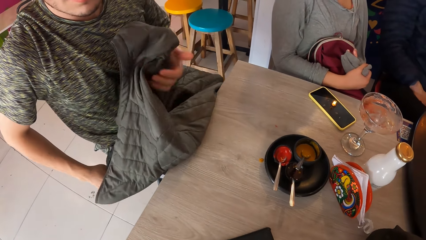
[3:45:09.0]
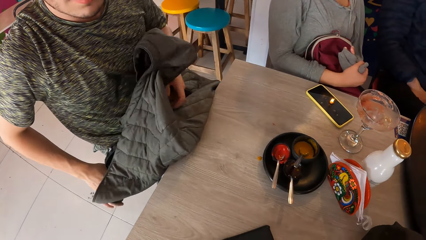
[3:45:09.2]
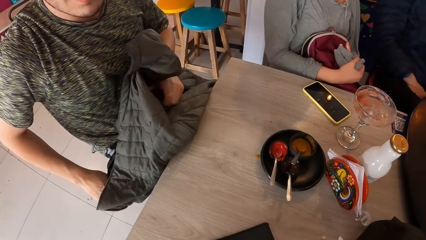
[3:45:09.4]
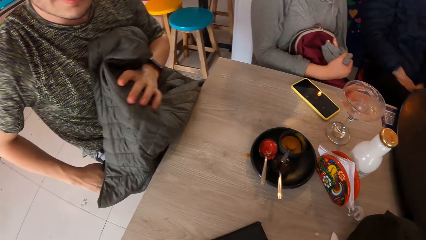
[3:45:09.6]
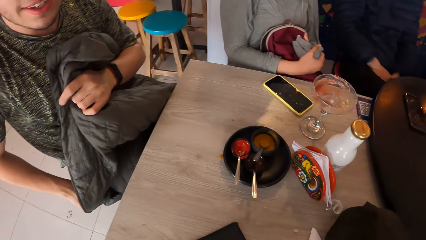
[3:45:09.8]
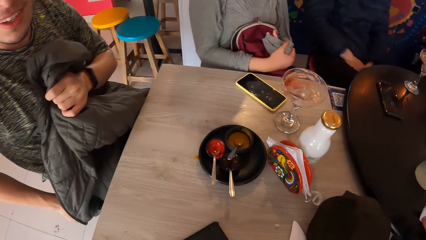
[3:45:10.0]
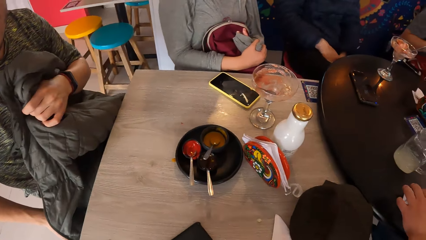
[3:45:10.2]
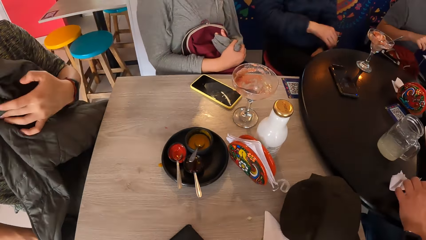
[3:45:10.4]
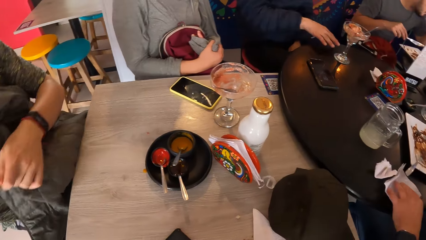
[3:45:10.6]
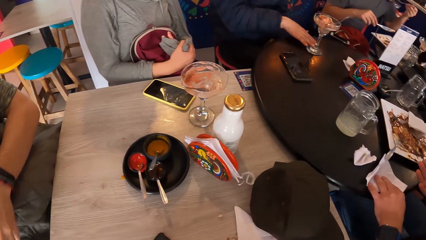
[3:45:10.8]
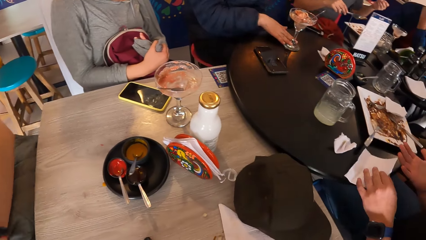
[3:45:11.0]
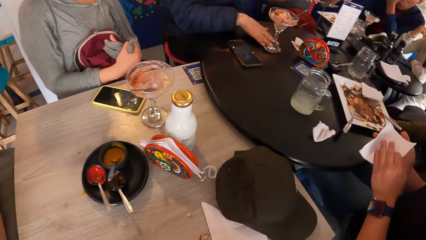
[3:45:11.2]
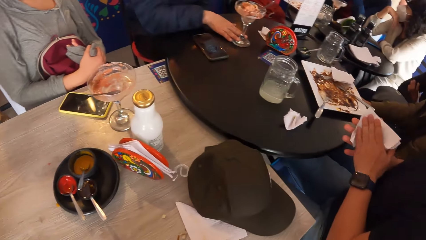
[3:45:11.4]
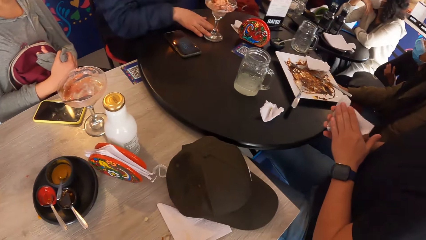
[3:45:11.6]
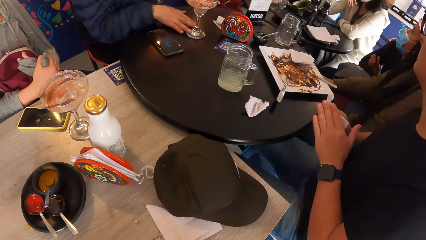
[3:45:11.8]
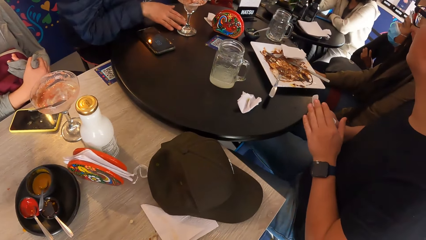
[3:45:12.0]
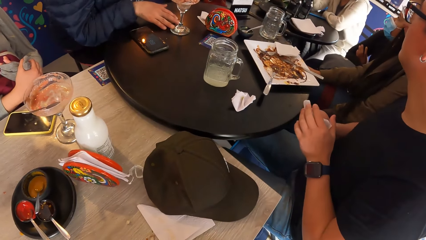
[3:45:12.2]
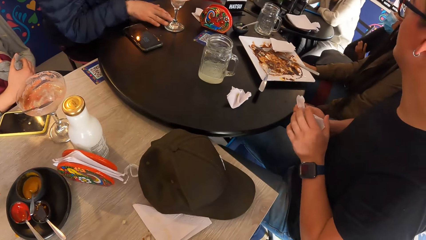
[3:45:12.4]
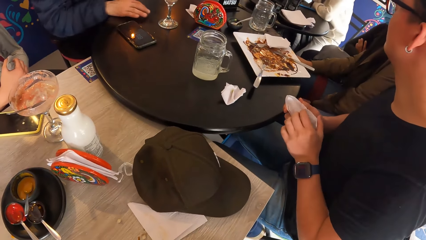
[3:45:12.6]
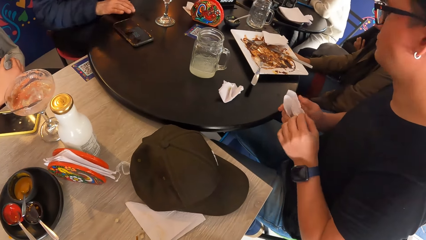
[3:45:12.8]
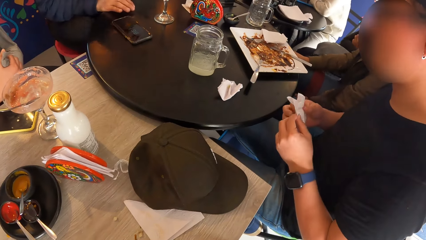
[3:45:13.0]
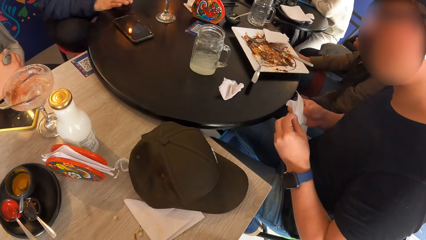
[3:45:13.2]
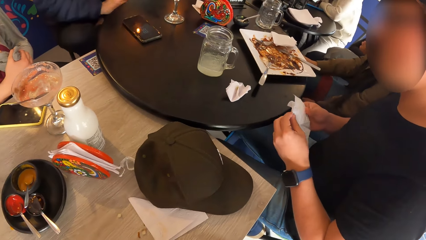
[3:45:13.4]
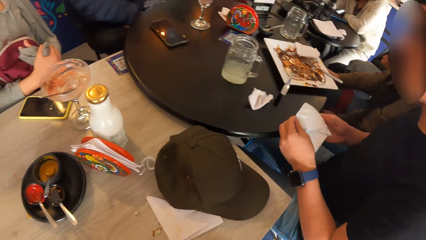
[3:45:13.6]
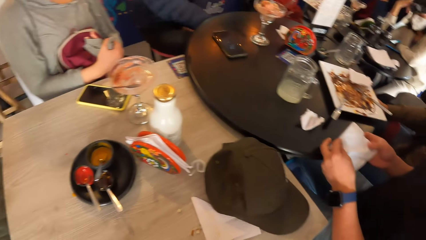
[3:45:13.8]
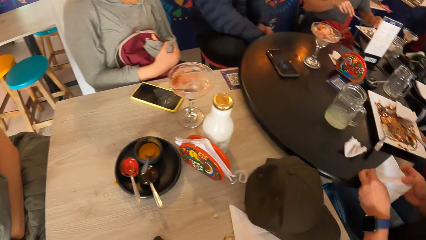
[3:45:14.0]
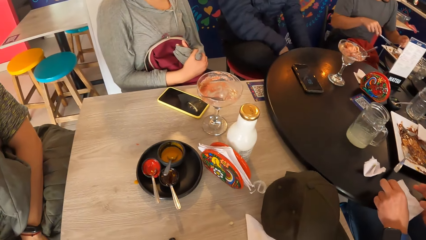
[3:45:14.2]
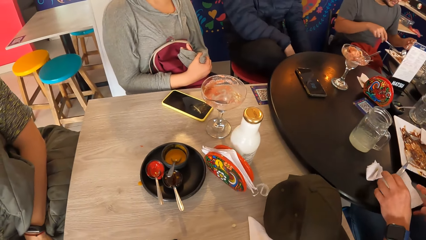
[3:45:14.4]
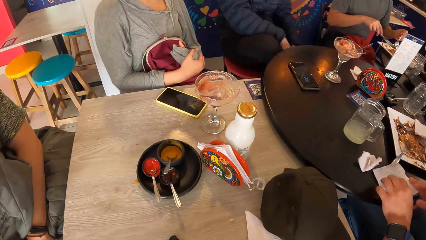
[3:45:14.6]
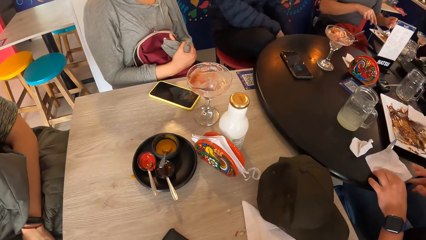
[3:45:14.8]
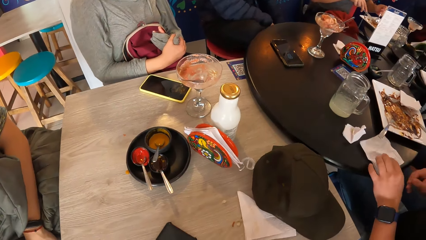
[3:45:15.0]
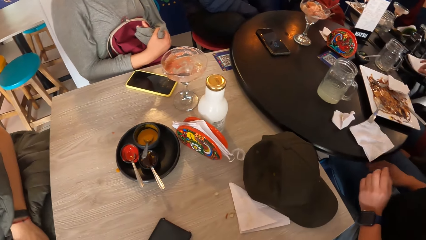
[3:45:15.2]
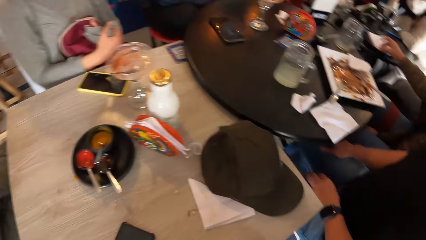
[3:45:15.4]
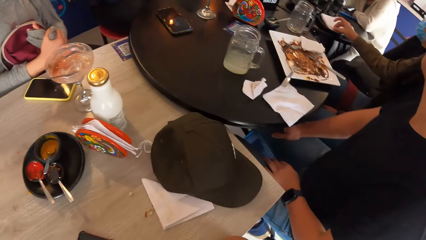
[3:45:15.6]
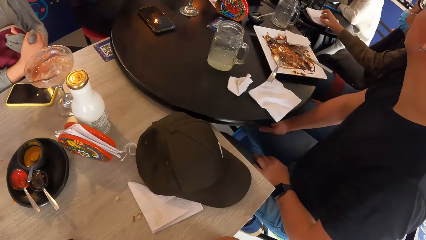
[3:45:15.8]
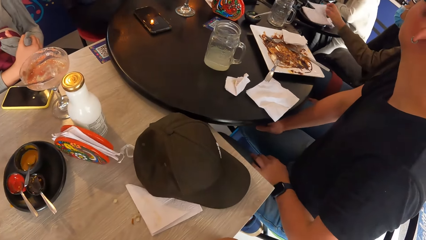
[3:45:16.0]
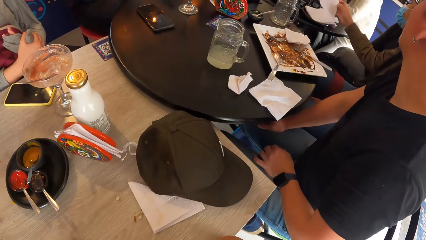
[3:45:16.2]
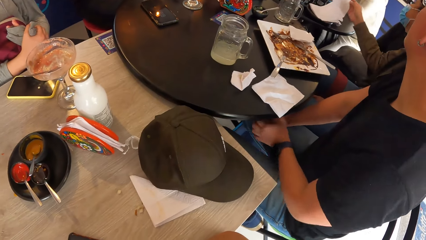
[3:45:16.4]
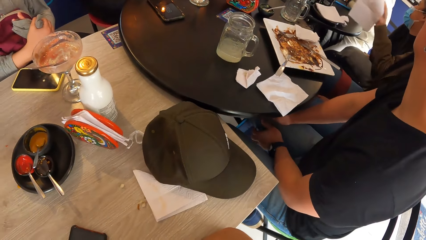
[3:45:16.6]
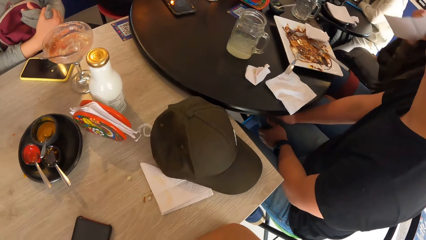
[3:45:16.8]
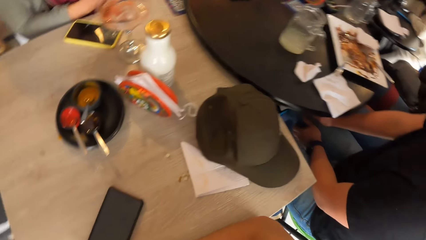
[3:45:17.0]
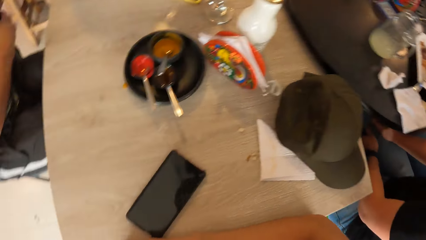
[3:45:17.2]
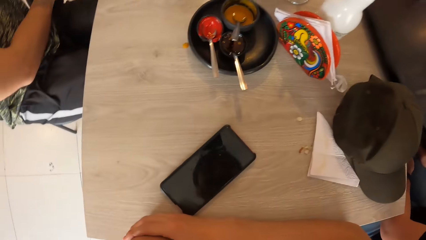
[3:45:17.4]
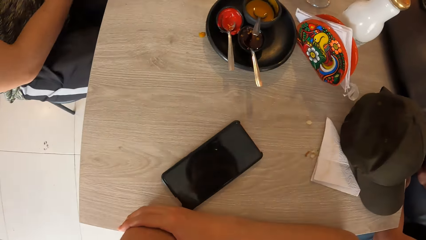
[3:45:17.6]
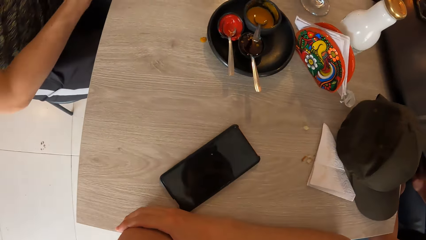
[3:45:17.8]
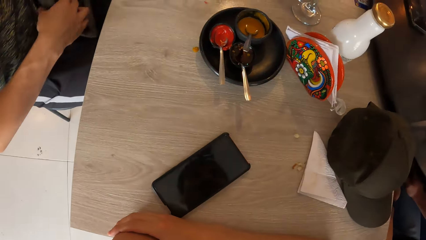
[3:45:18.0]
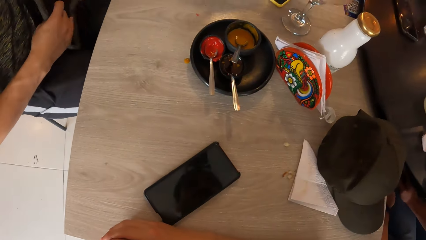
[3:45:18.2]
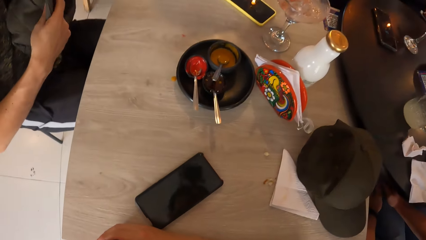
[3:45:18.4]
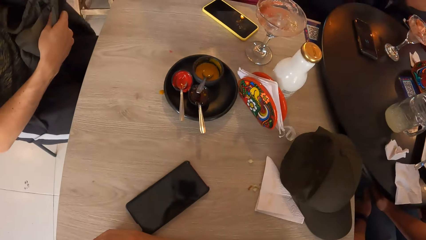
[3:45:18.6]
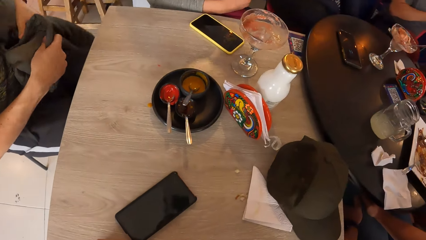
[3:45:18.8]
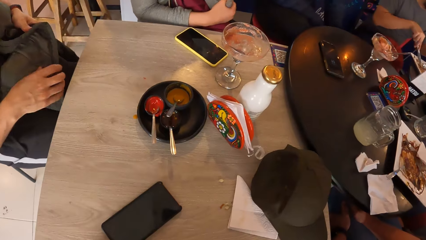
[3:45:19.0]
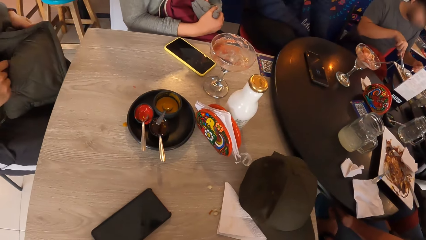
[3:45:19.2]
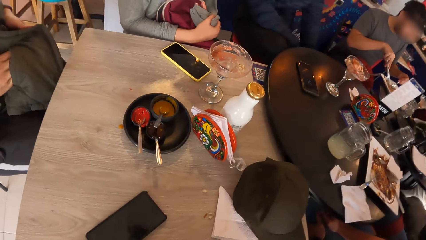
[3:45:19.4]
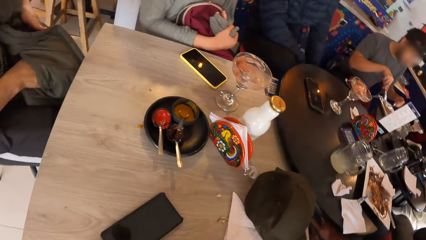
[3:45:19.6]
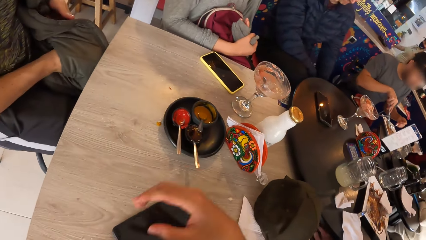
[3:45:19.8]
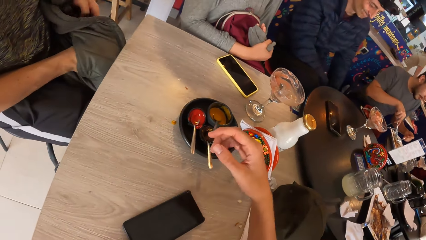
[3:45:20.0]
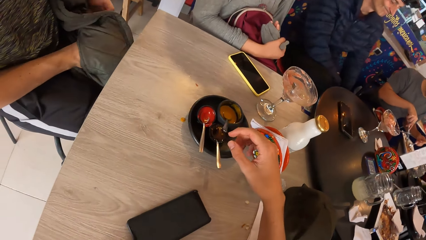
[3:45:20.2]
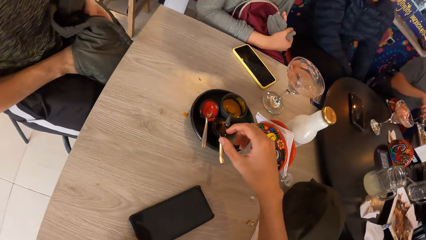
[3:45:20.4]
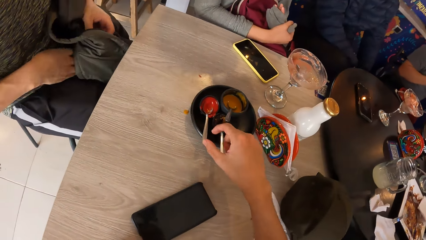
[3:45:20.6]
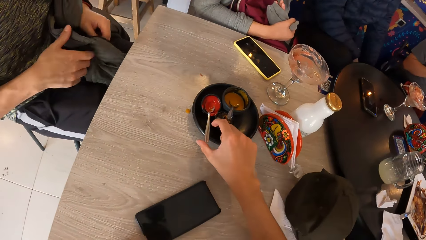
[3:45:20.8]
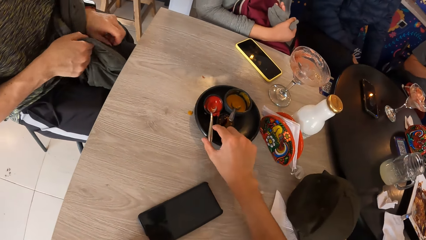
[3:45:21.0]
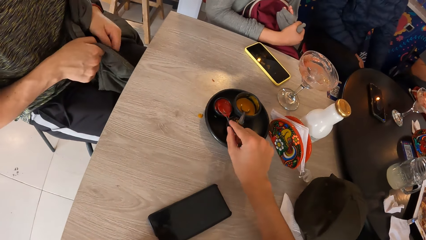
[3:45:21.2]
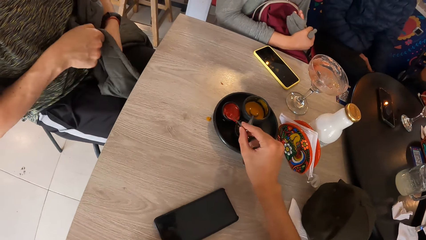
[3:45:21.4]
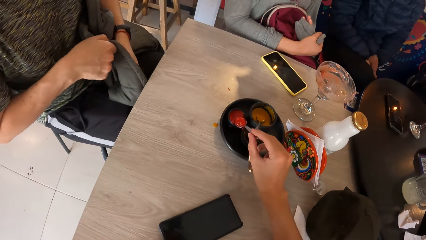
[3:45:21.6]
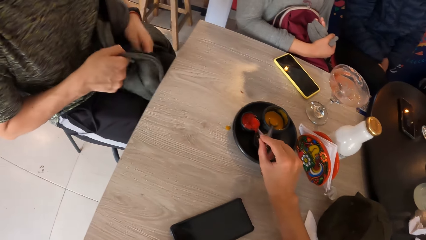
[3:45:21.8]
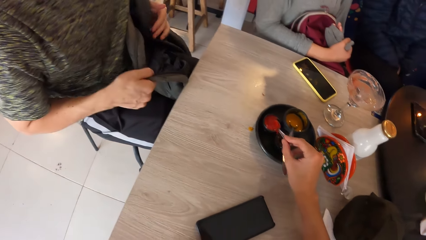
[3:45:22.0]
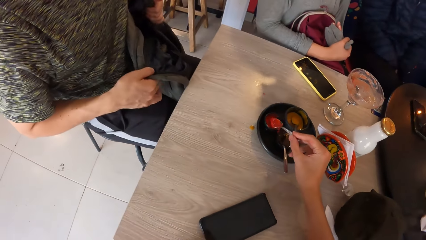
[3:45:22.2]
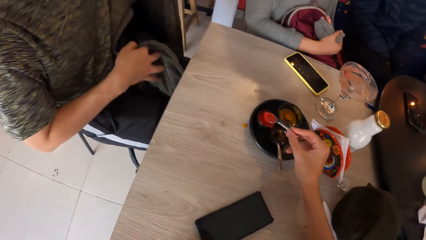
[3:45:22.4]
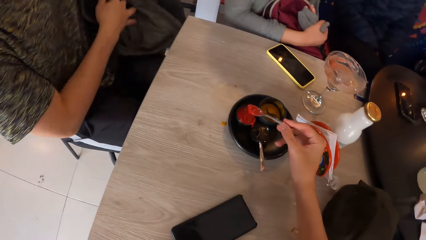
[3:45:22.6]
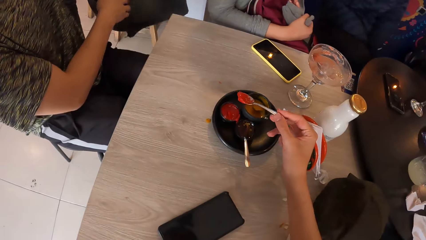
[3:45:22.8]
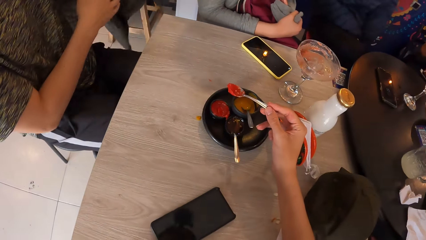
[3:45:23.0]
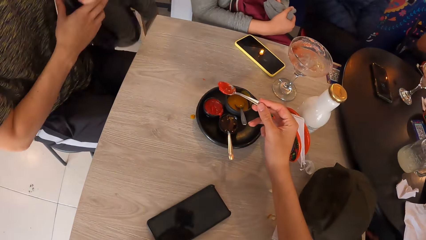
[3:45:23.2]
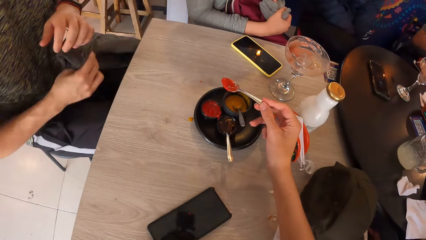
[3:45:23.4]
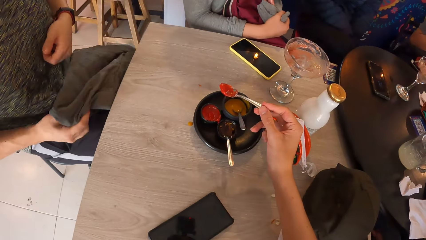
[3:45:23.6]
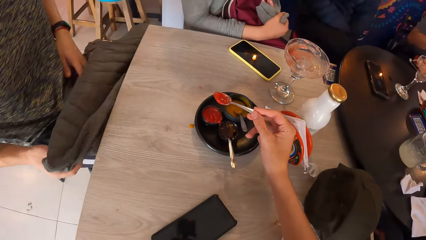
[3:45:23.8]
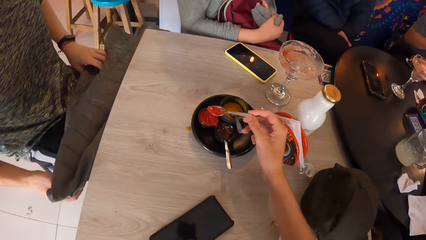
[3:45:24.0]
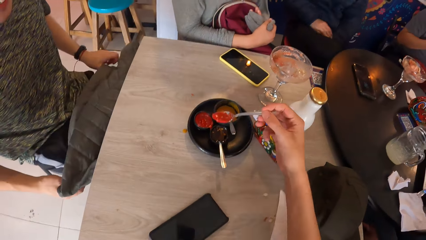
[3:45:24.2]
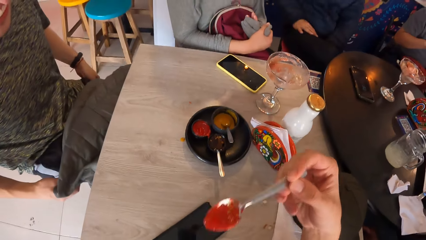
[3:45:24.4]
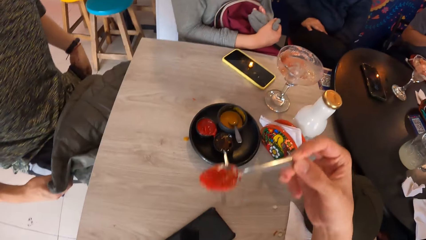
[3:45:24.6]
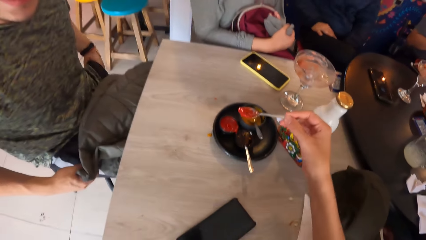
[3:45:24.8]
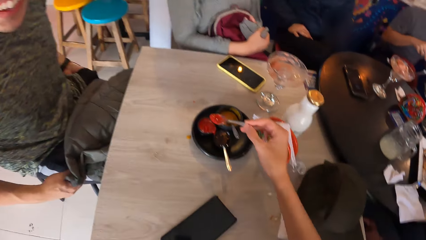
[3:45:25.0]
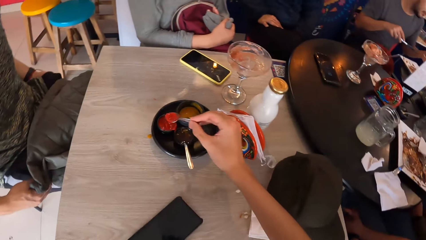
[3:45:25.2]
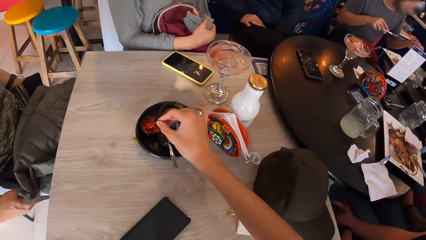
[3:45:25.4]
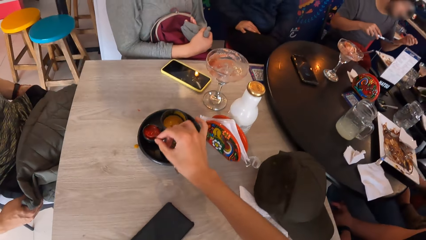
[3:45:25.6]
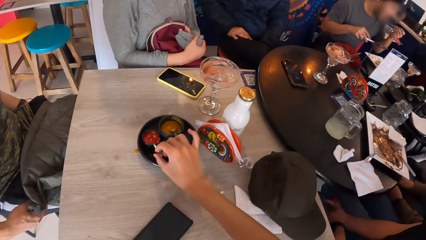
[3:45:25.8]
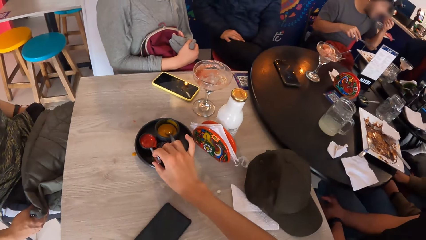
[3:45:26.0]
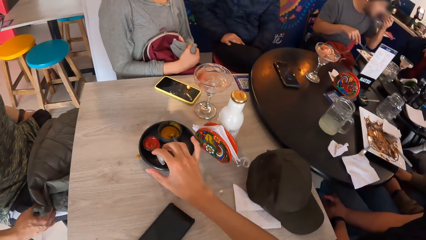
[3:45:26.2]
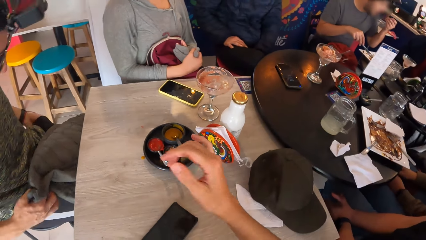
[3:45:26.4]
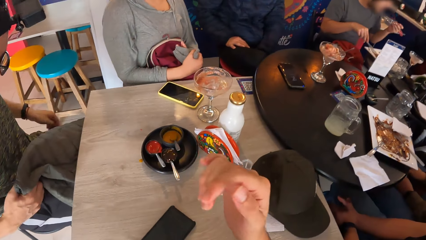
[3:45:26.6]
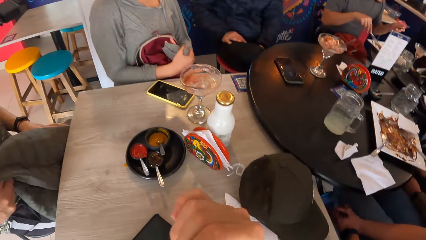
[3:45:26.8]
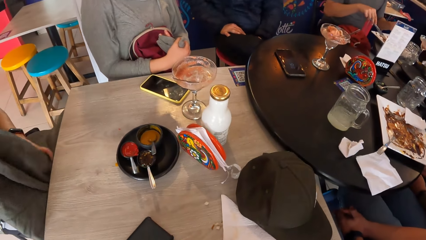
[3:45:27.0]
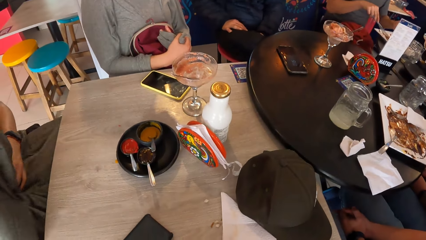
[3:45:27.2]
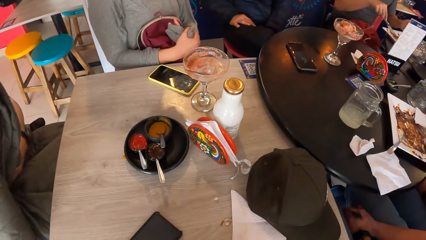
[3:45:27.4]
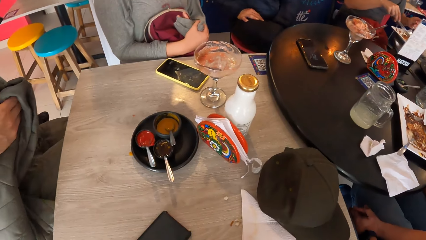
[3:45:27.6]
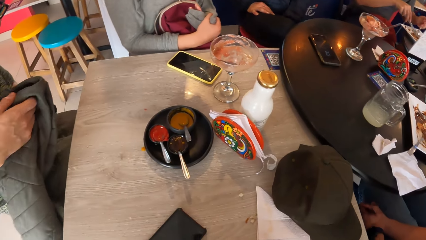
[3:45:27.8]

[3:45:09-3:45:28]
A person moves the glass. A man picks up a napkin from the table with his left hand. The man cleans both hands with the napkin. The man drops the napkin on the table with his left hand. A woman picks up a serviette from the table with her left hand. Another man holds on the knees. The first man puts his right hand into a pocket on the jacket in his left hand. The first man looks in the pocket. The camera wearer picks up a spoon. The first man lays the jacket on his laps with his right hand. The first man puts his left hand in his trouser pocket. Another man eats from a plate with a fork in his left hand and a knife in his right hand. The camera wearer puts the spoon on the plate.
